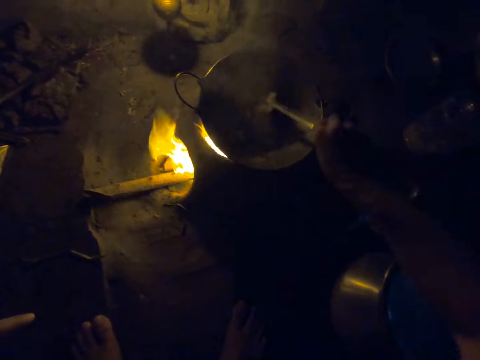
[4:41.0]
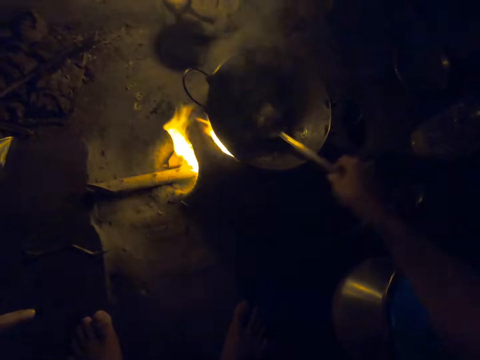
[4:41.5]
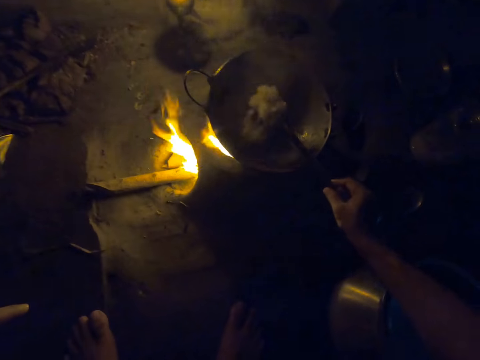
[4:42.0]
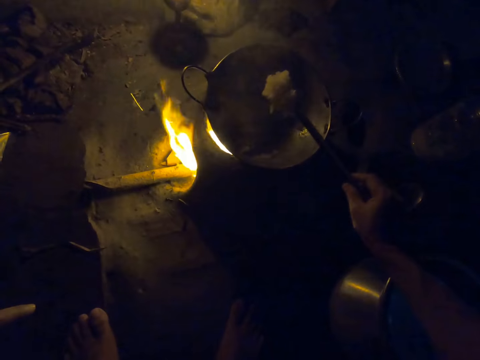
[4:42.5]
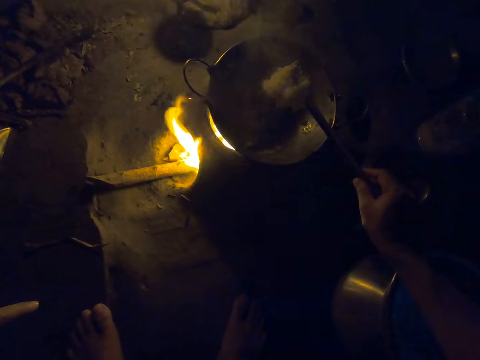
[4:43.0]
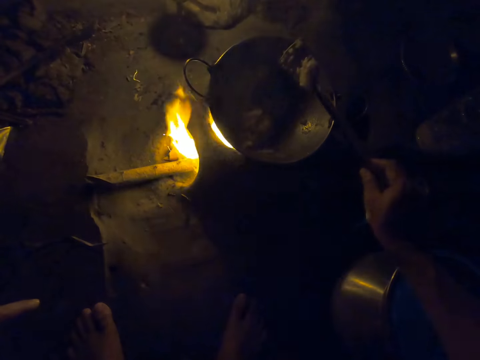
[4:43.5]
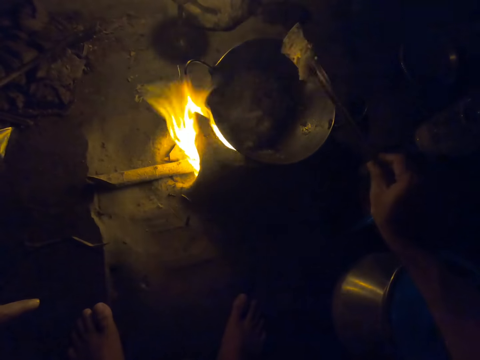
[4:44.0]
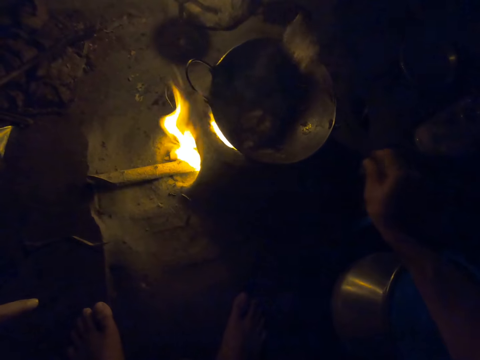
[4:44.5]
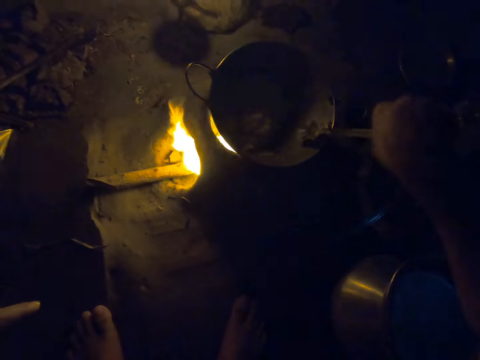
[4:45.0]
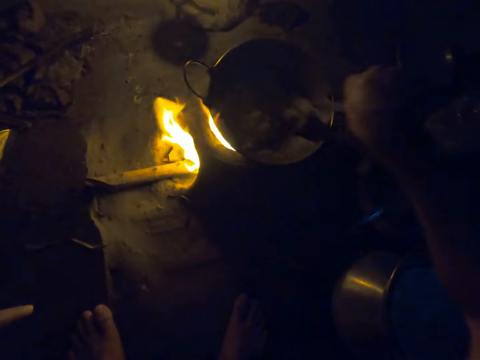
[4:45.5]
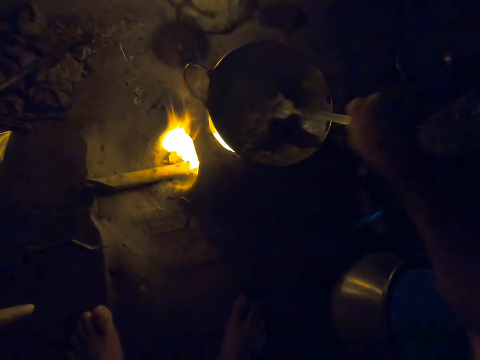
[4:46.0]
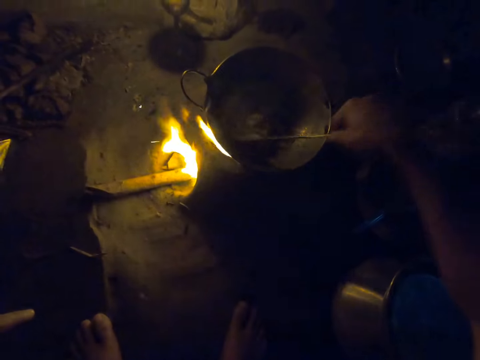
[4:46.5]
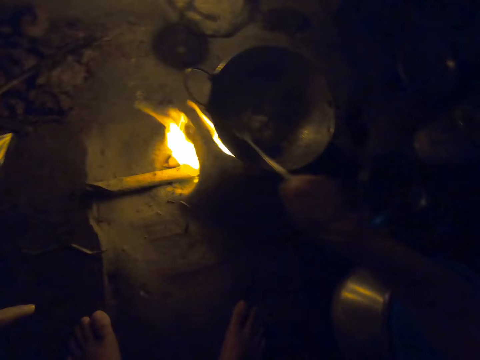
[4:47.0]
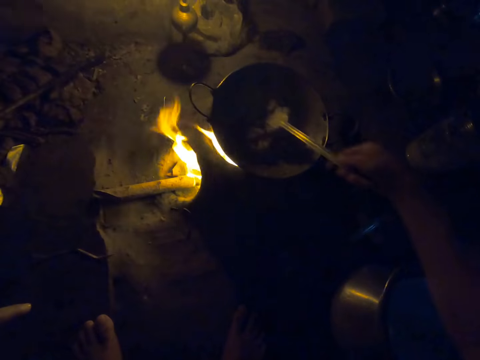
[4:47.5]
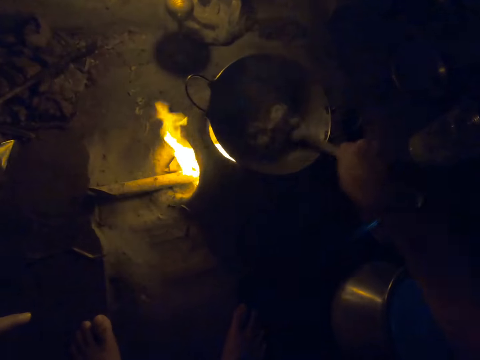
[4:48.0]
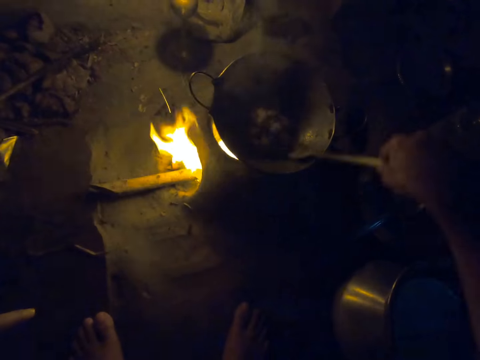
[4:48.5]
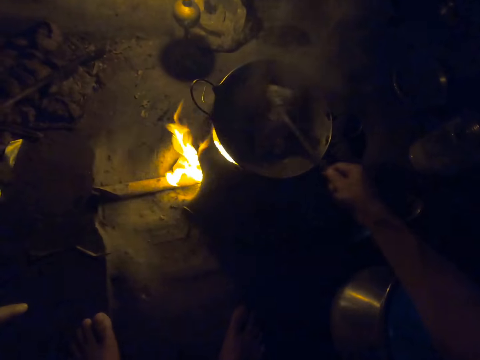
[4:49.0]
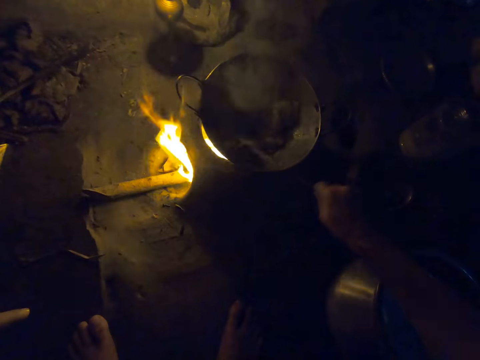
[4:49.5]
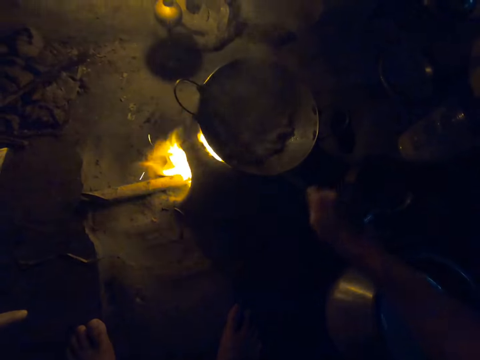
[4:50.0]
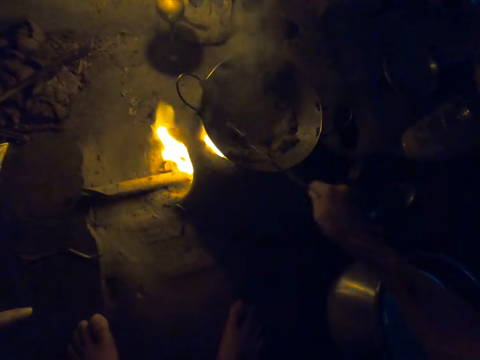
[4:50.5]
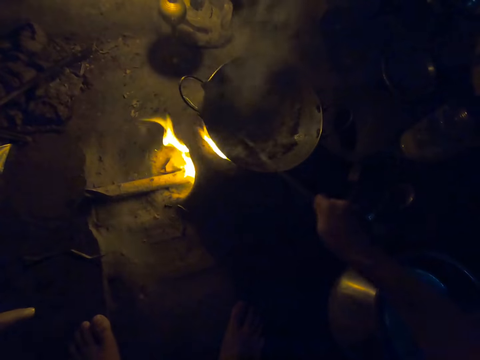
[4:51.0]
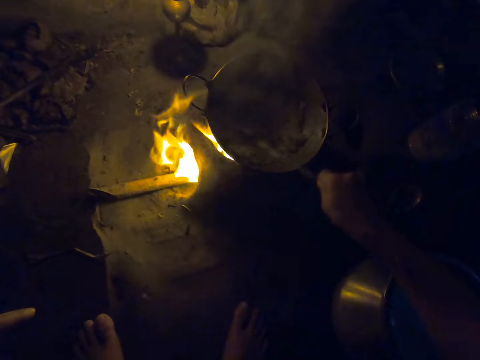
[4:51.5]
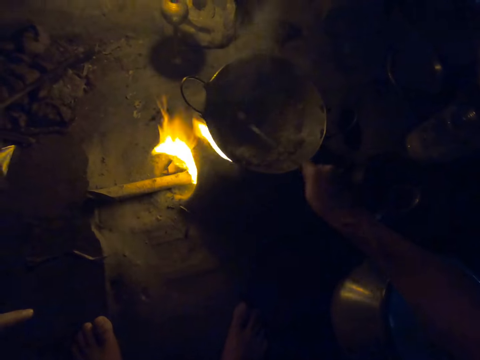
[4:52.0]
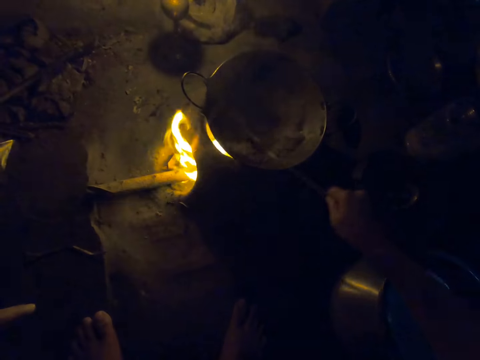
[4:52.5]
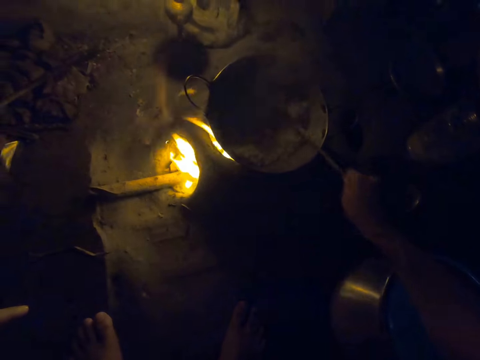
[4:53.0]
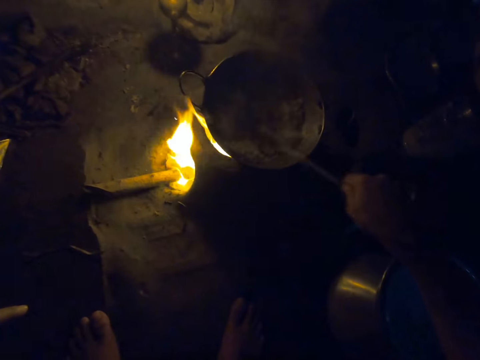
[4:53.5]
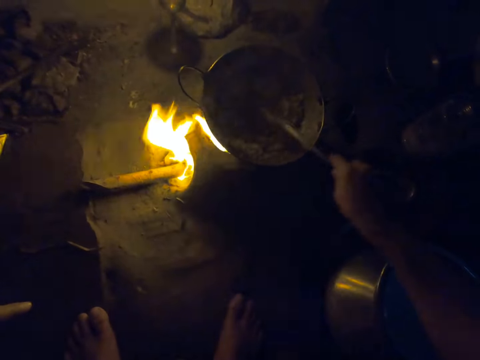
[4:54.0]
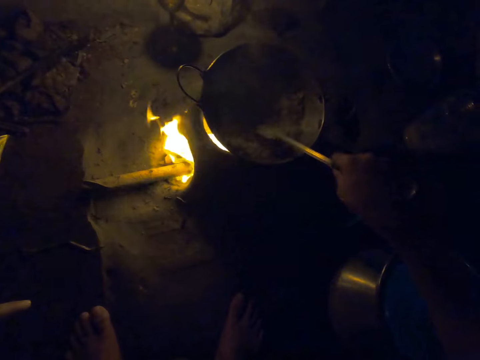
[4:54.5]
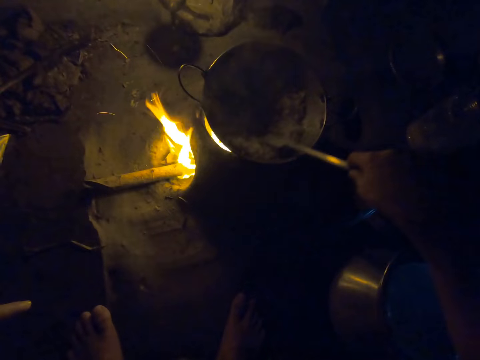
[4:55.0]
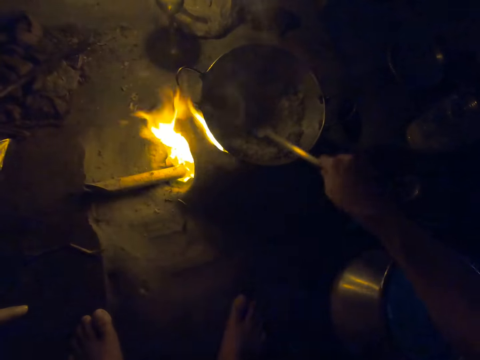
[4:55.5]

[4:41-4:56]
The camera wearer scoops a paste and drops the paste in the cooking pan. They turn the paste with a spatula and flatten the paste with the spatula.

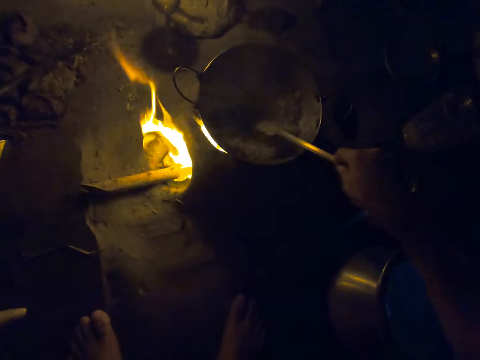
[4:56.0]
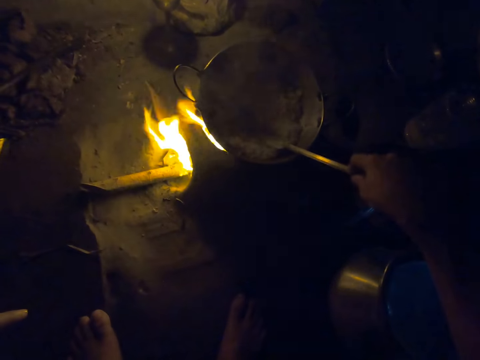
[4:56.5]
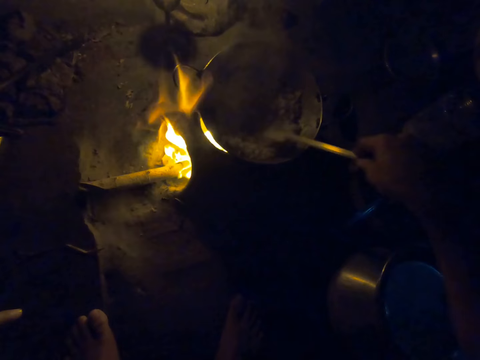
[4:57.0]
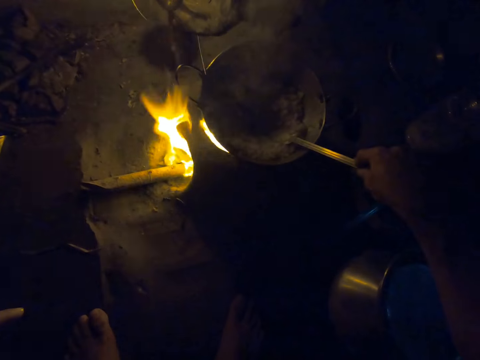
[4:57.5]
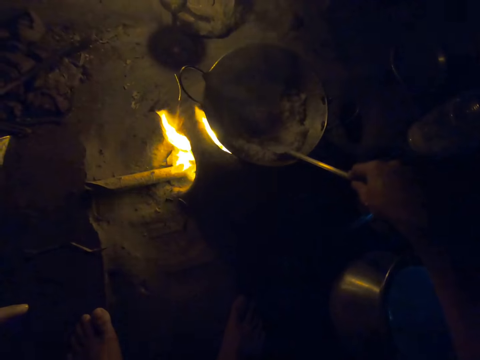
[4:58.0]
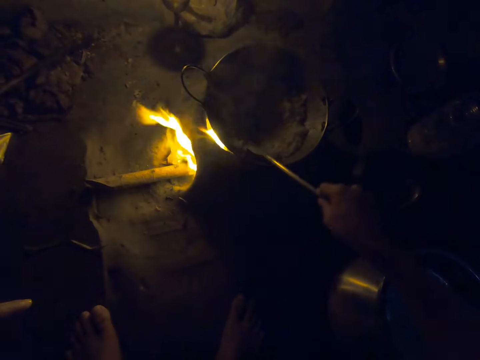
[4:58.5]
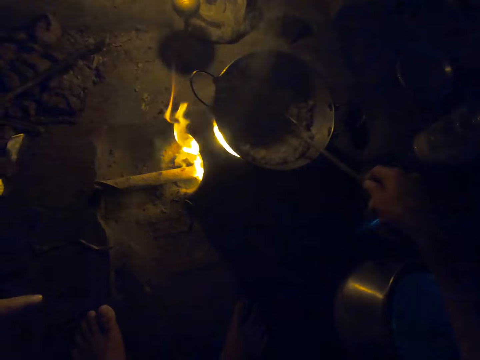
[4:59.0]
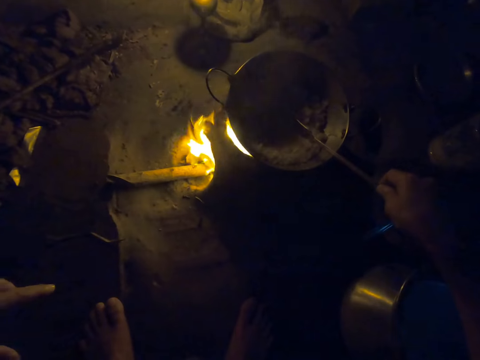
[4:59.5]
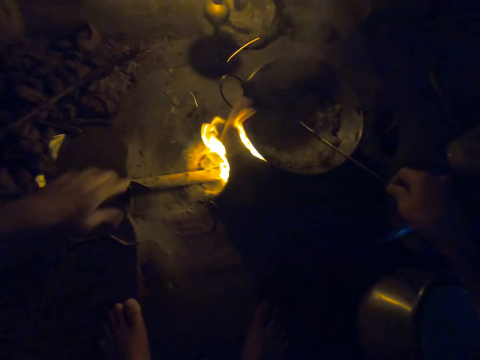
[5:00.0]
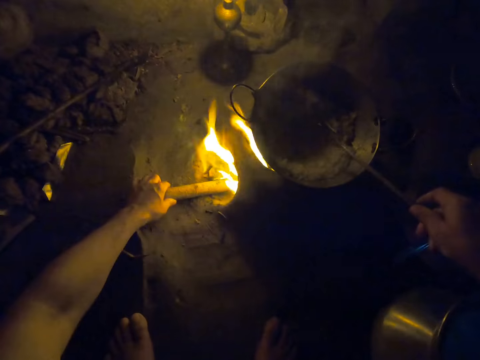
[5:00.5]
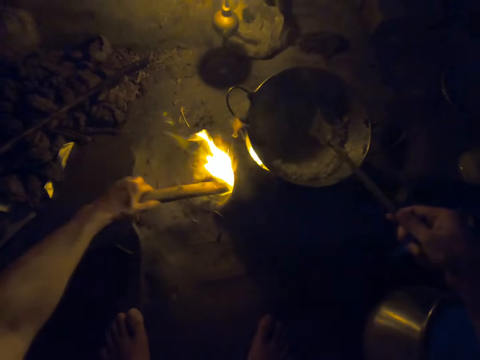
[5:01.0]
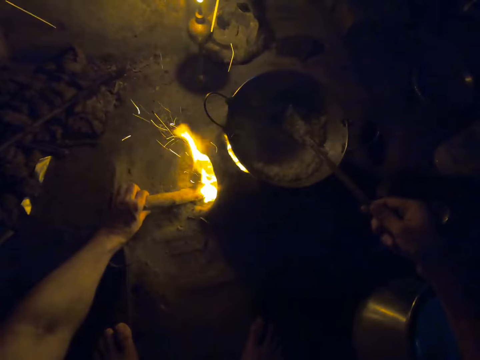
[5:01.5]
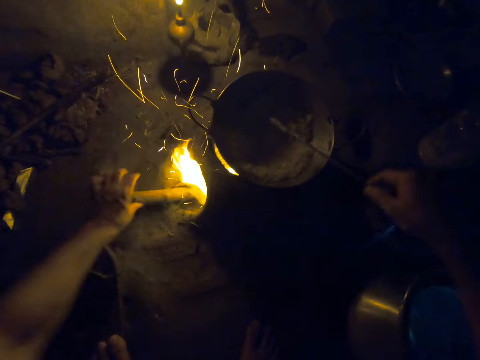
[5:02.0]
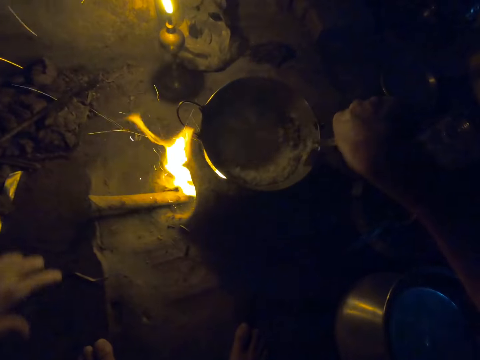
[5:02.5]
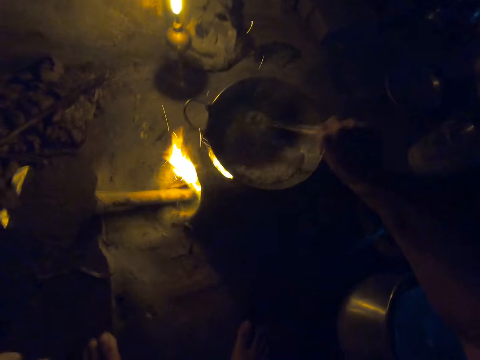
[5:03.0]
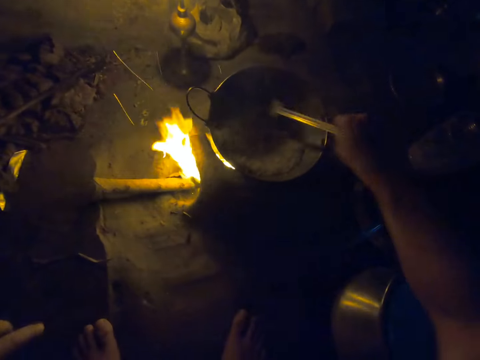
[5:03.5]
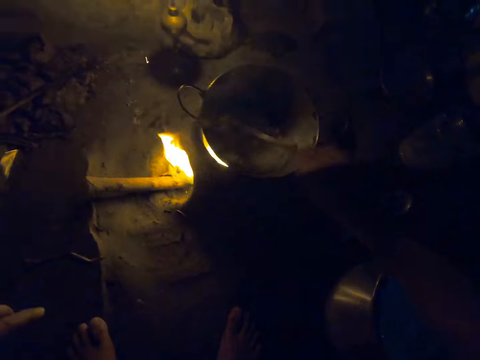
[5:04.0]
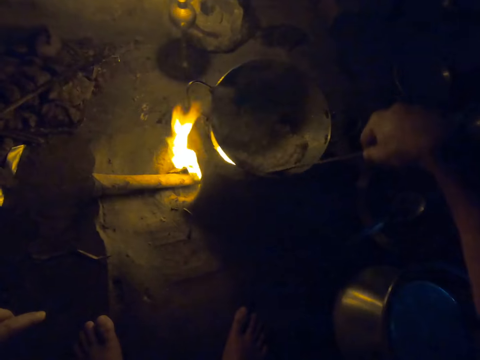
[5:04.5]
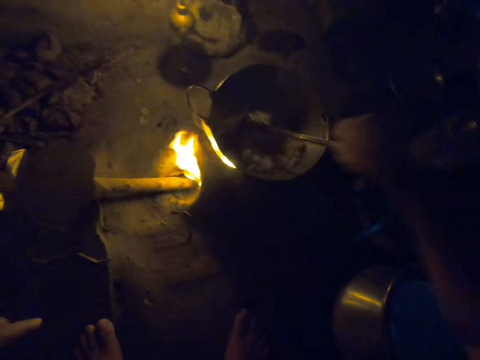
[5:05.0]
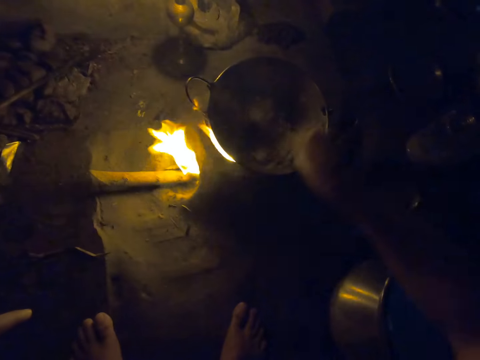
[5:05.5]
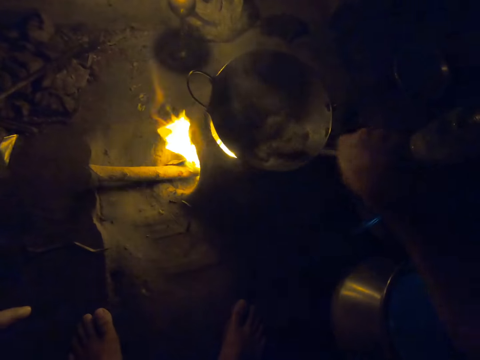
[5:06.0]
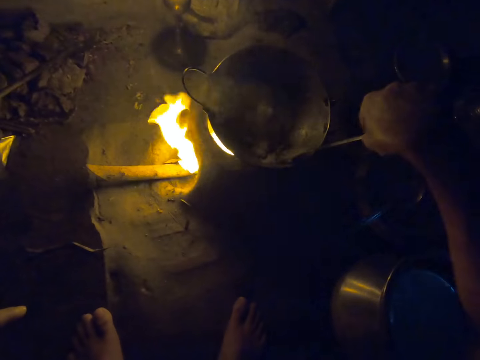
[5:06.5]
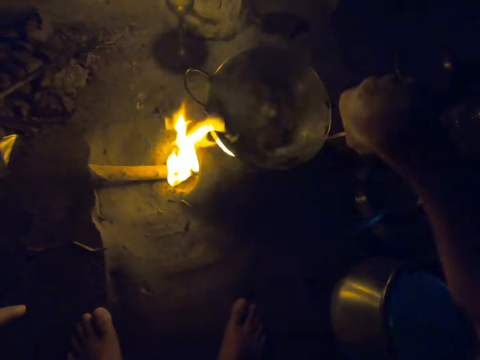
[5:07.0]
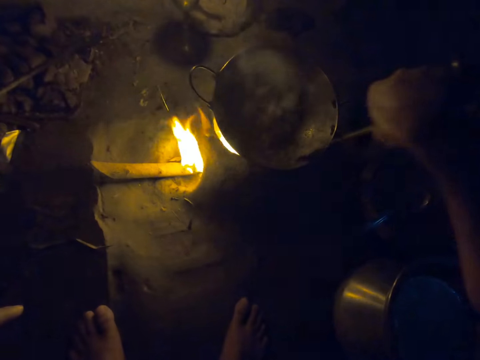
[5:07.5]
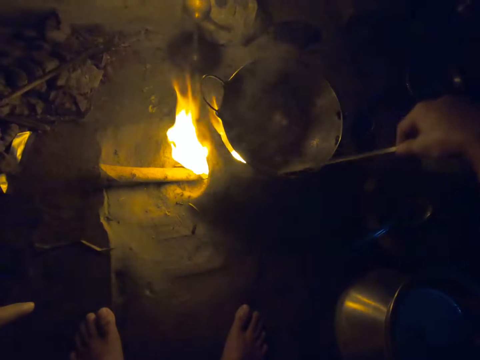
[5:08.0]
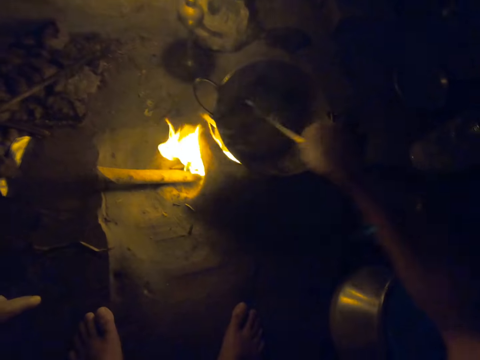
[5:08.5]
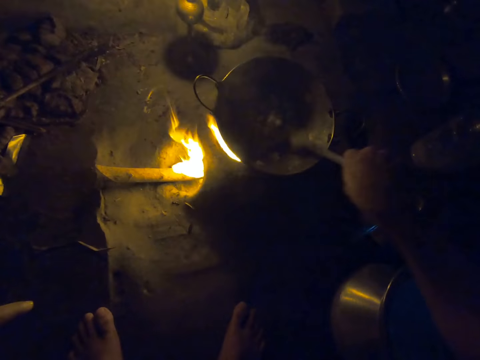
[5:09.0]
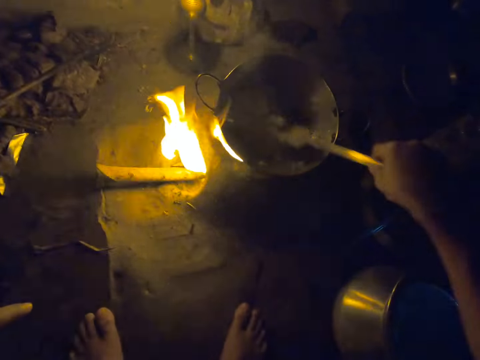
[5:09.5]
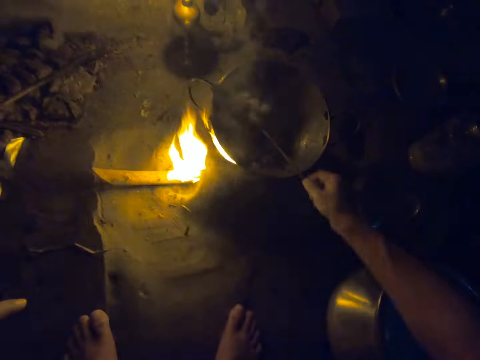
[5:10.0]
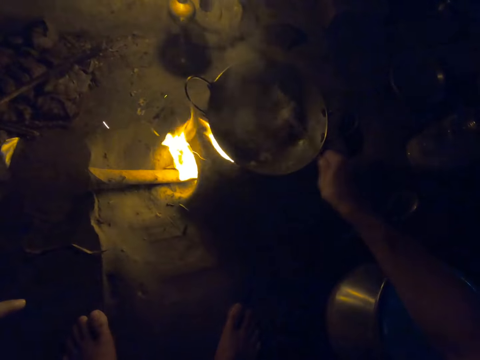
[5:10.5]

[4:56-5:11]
The camera wearer holds the firewood. They move the firewood in the firewood stove. They hold the spoon. They turn a paste with a spatula. They mix the food.
